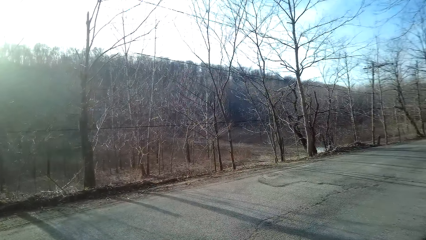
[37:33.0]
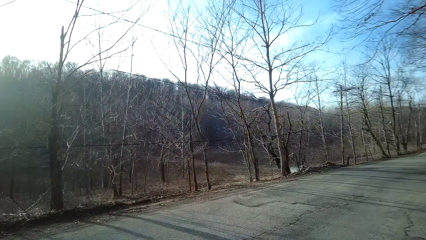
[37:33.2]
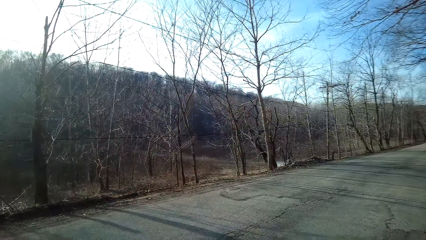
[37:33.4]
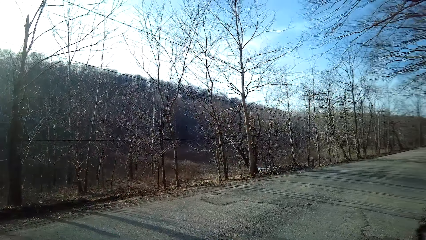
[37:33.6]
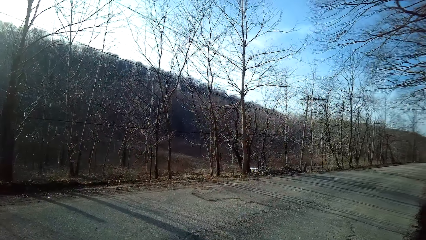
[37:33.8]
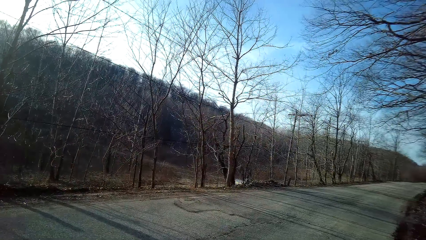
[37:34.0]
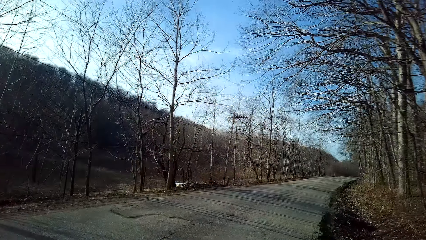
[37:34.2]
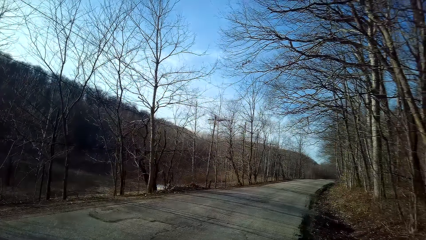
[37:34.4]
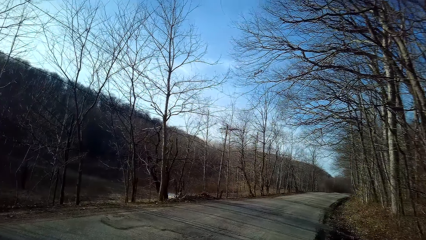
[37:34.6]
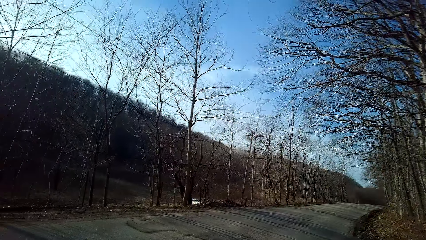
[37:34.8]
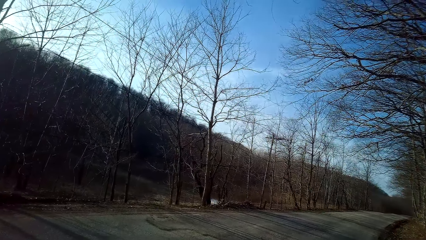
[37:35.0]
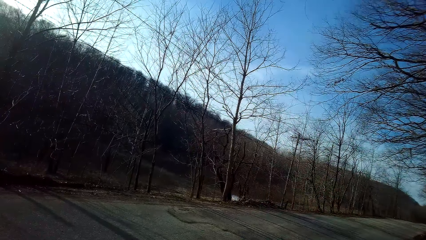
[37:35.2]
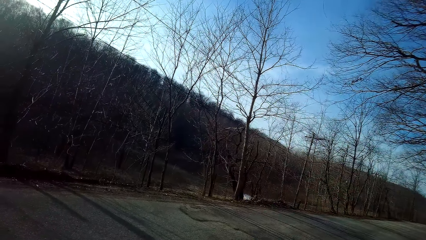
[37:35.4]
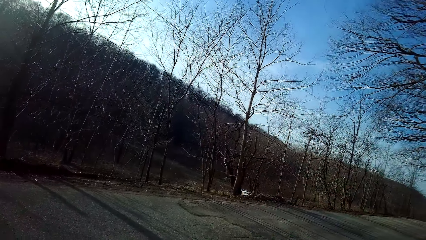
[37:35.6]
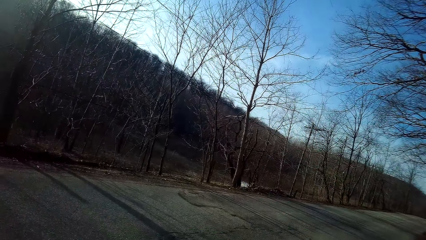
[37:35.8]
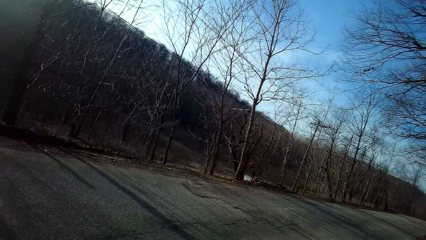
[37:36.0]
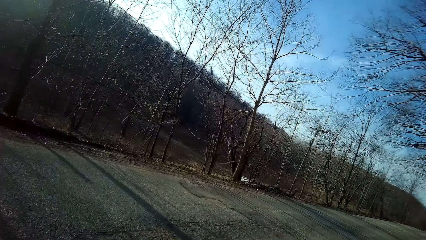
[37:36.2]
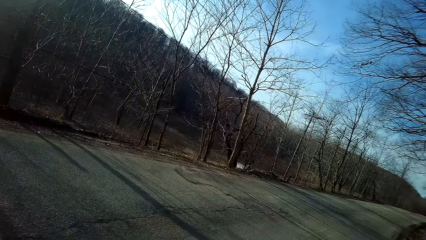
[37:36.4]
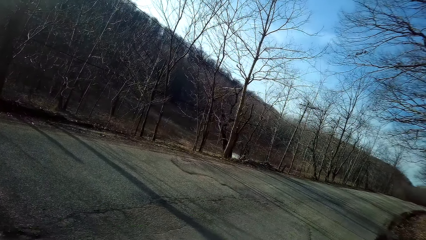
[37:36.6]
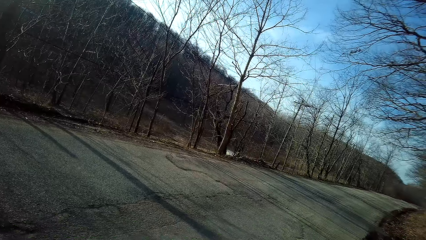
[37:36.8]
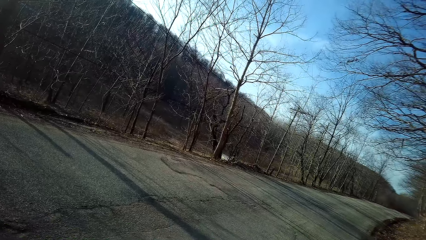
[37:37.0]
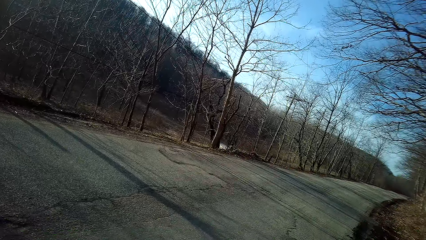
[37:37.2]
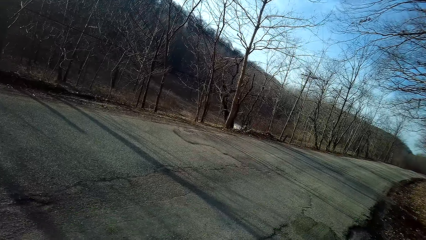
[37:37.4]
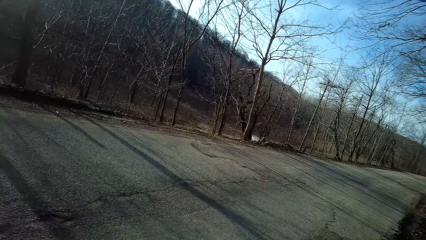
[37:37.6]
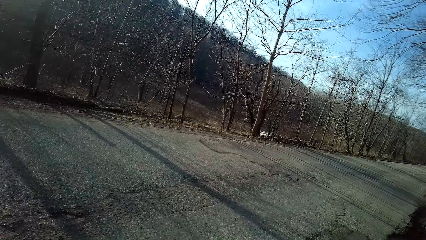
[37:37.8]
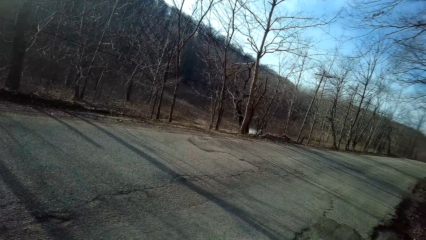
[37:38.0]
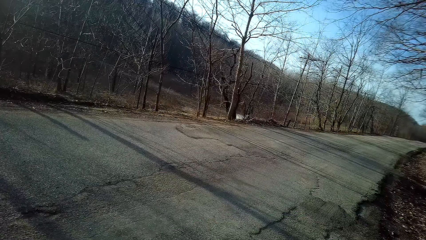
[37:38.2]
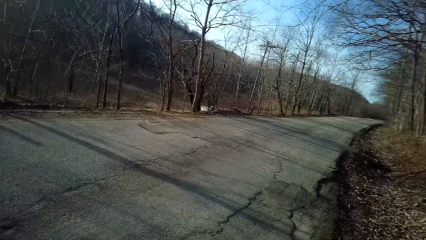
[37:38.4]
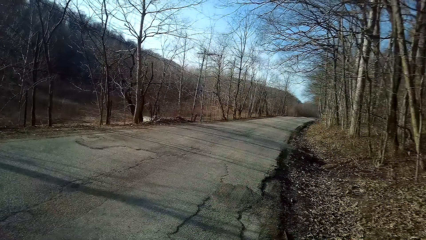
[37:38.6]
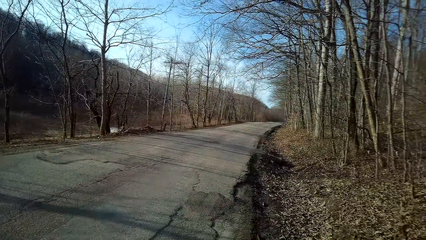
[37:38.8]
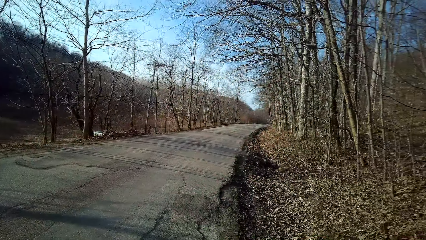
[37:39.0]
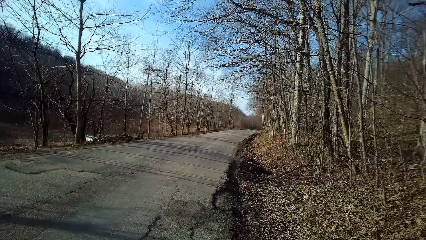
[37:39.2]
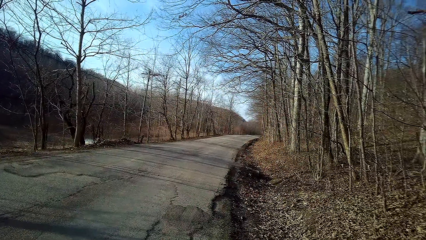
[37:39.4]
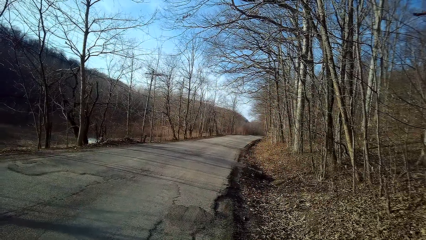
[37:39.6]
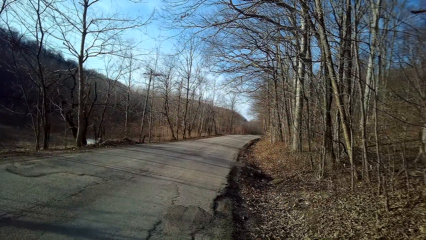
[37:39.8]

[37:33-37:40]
The camera wearer turns around.

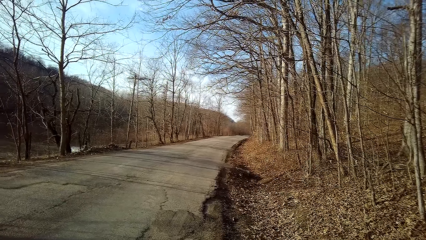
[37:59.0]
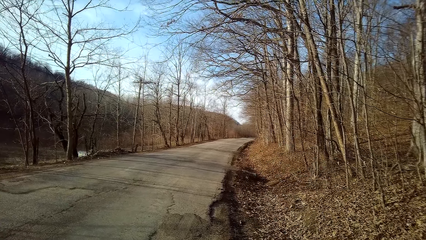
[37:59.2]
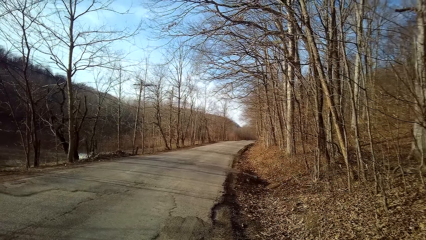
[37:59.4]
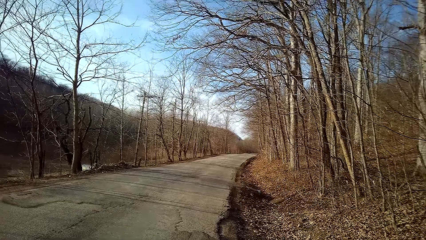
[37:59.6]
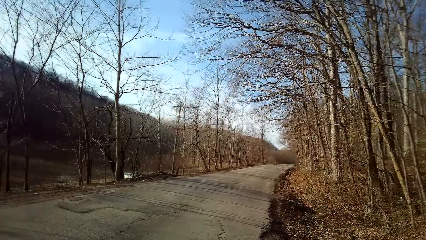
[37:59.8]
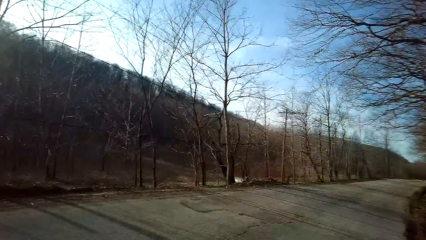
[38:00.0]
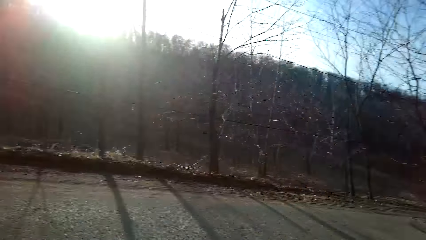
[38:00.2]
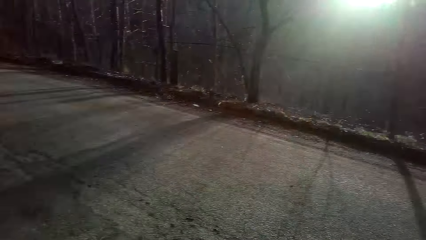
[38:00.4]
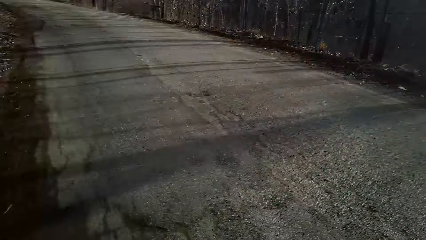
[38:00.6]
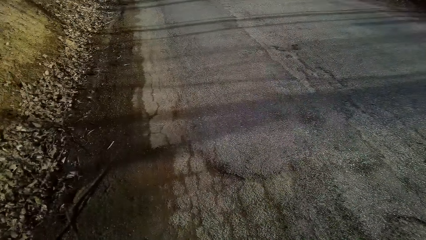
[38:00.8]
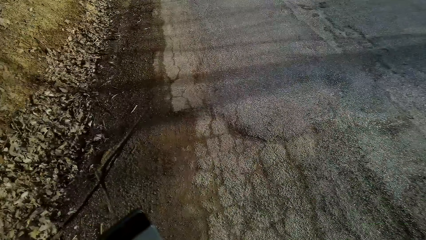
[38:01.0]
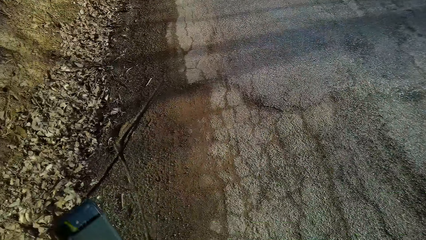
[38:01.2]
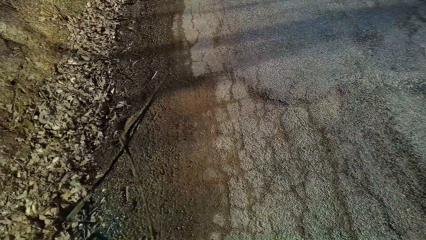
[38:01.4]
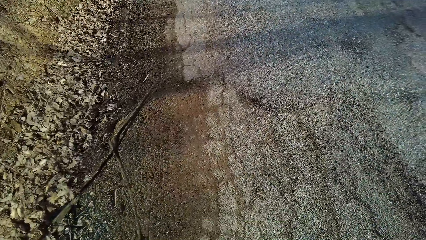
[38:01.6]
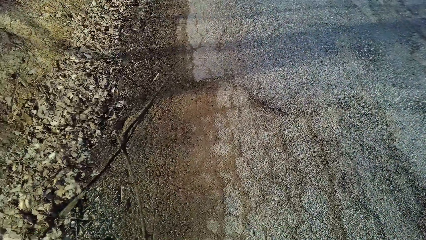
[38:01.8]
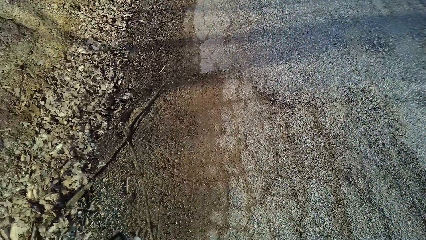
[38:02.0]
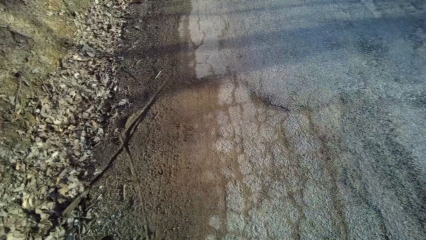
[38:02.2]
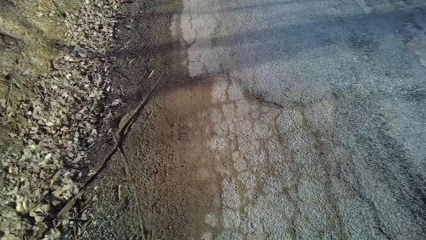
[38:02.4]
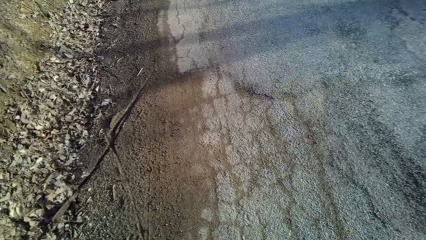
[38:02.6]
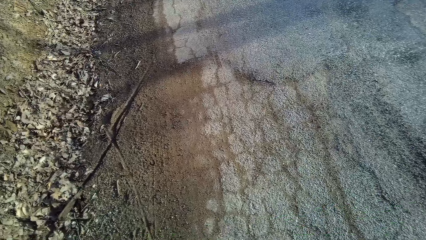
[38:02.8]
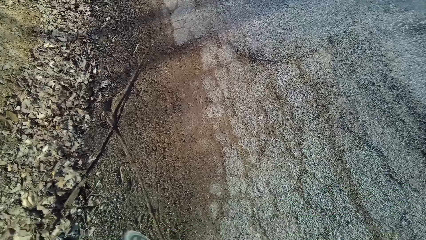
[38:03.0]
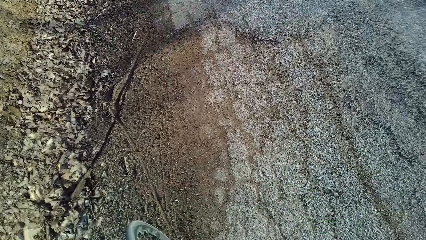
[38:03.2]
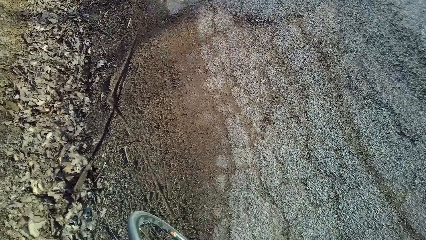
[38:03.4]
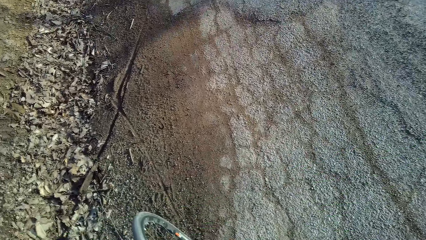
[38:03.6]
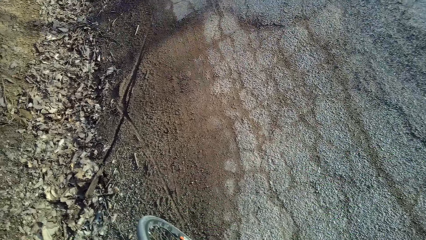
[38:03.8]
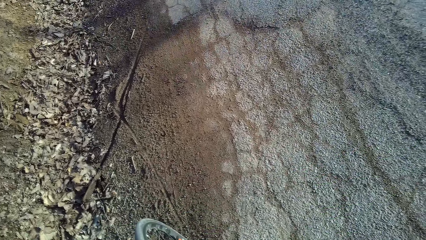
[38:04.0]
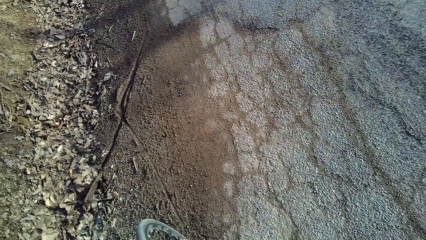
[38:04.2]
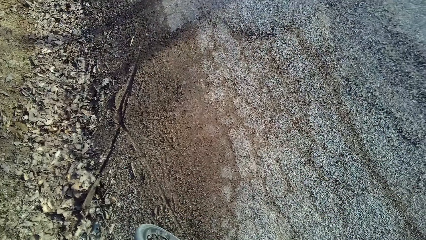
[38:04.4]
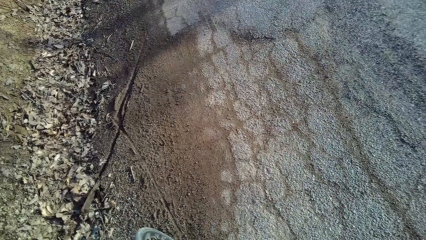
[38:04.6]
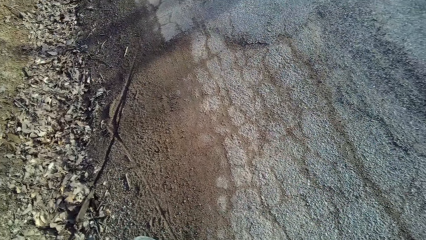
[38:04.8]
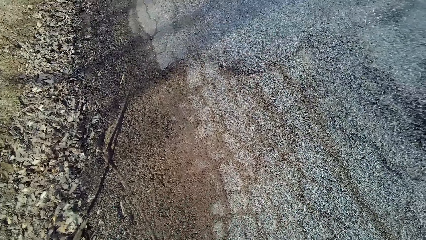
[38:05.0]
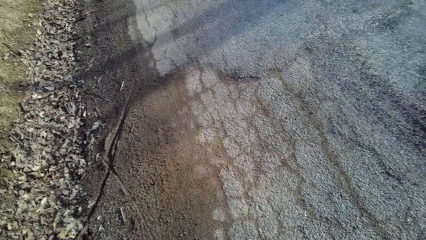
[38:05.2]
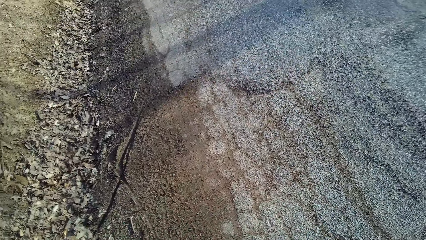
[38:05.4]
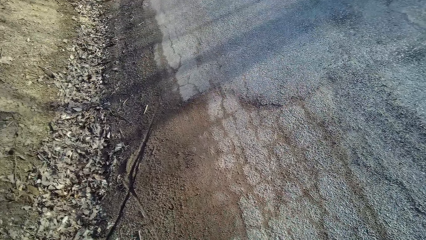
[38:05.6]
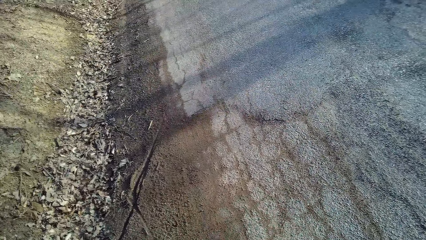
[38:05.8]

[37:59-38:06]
The camera wearer turns around.

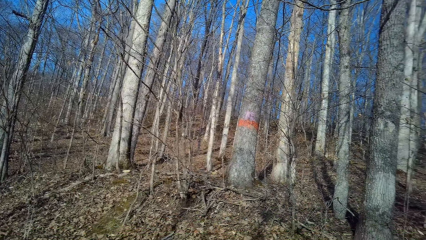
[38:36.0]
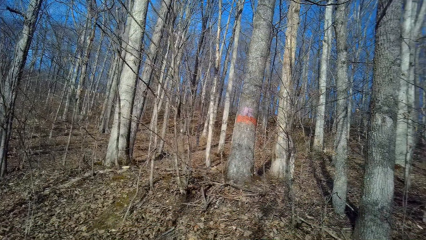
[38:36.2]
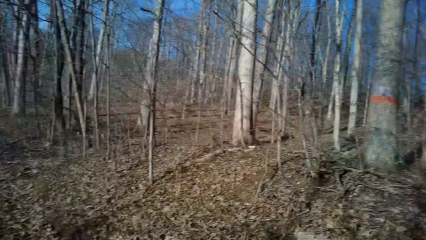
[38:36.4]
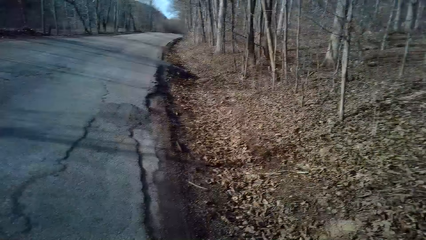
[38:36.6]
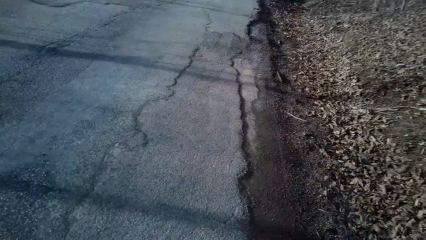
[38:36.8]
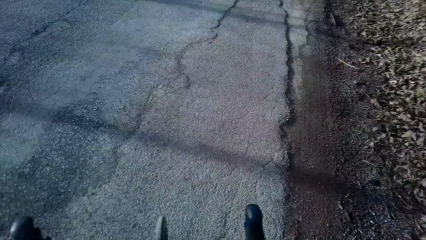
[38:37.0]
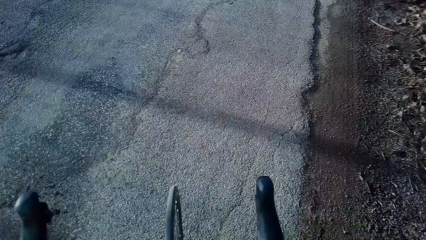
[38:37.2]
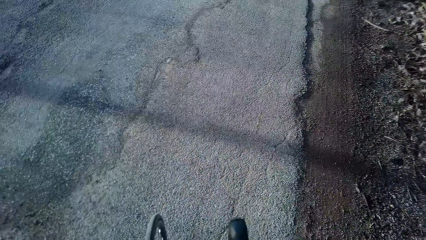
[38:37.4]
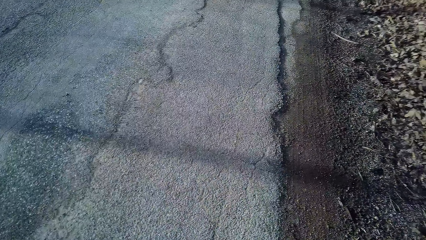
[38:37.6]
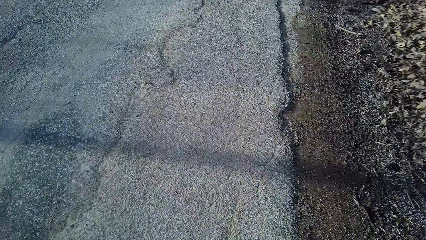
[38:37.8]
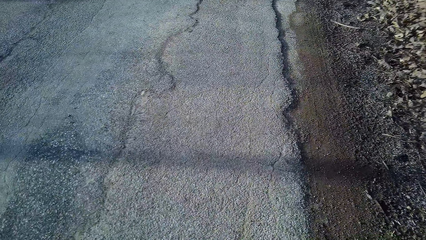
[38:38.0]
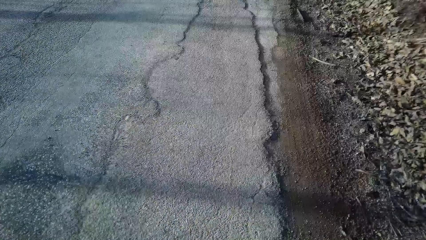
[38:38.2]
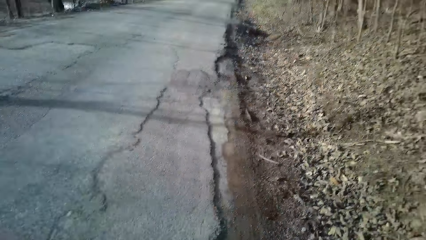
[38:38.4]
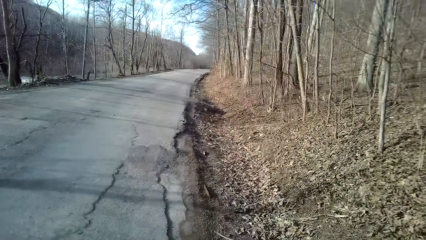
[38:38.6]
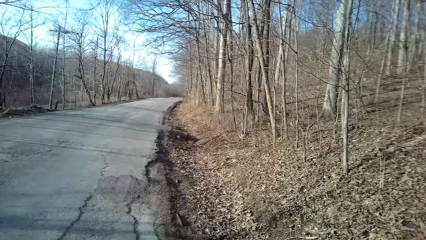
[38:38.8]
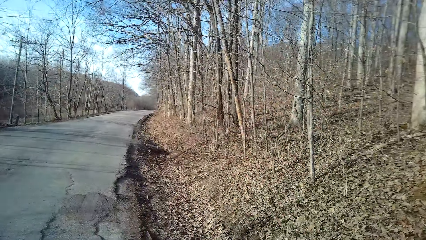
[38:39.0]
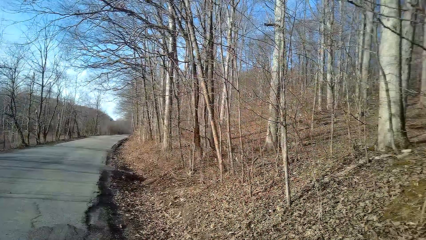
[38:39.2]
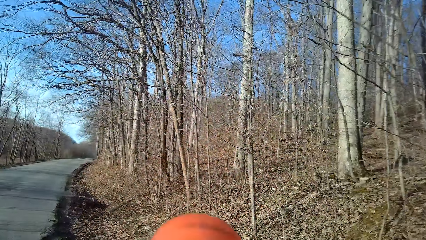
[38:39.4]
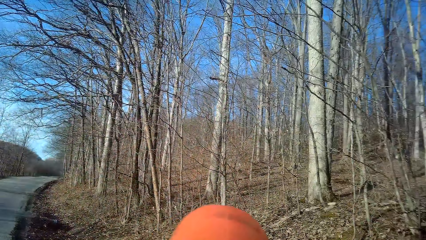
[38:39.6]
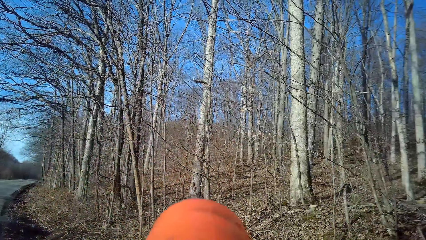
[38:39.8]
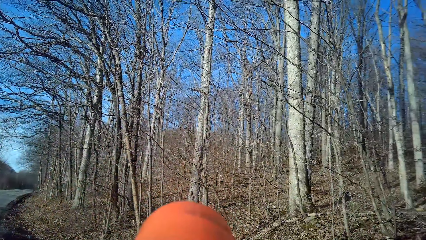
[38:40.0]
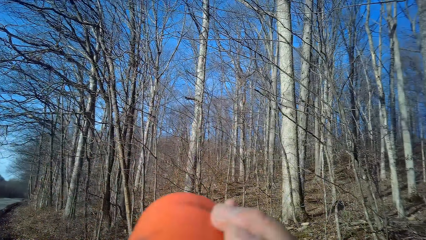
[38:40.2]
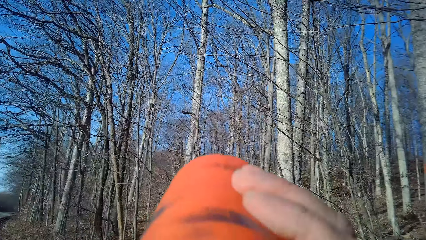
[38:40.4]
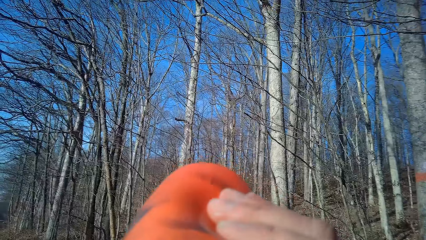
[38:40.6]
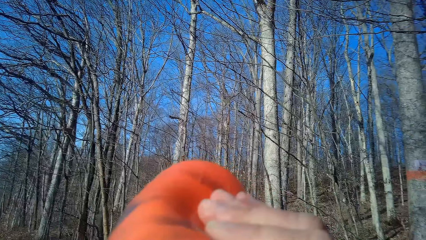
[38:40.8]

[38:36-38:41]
The camera wearer holds a bicycle. They turn around.
